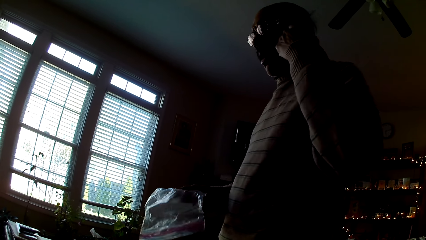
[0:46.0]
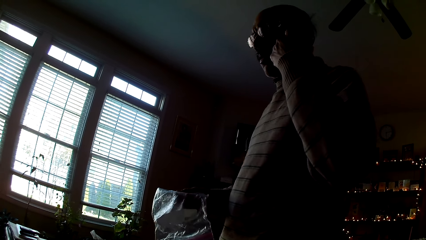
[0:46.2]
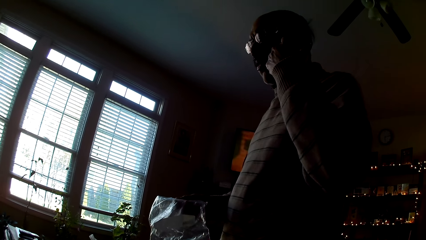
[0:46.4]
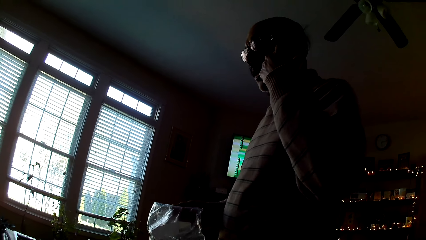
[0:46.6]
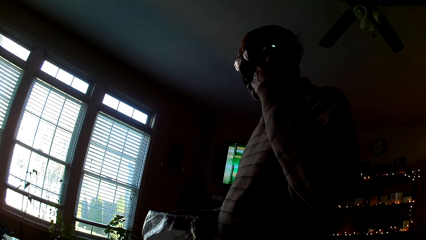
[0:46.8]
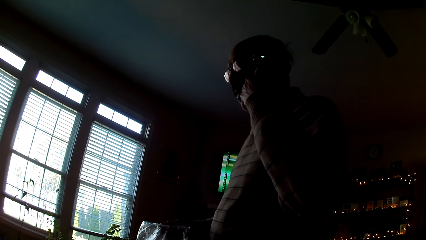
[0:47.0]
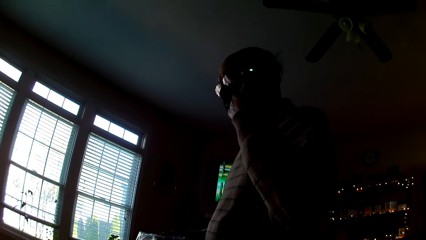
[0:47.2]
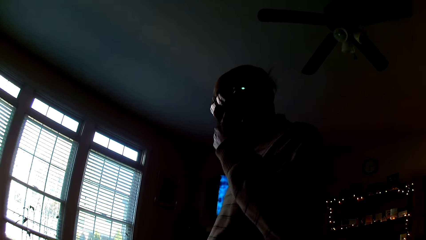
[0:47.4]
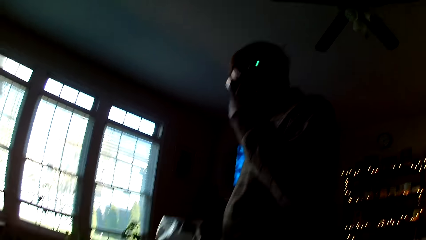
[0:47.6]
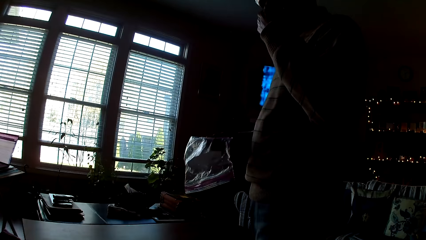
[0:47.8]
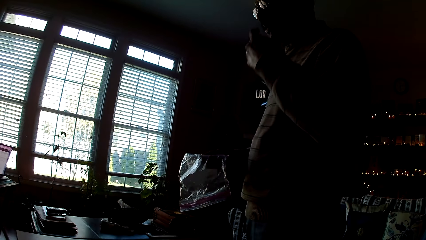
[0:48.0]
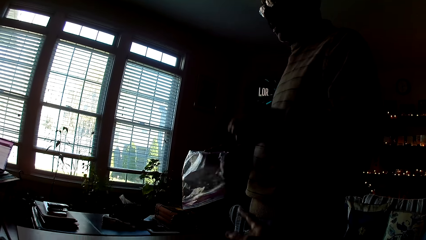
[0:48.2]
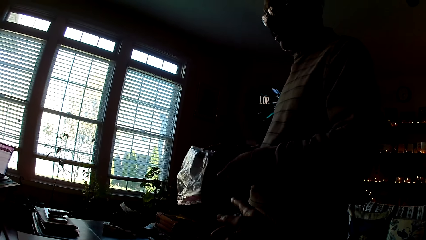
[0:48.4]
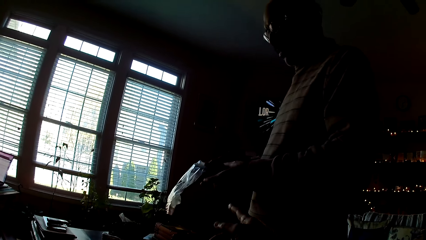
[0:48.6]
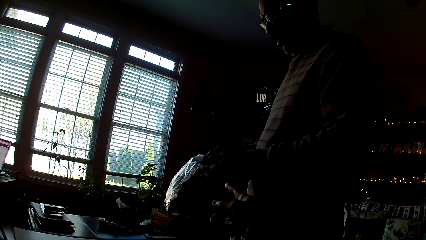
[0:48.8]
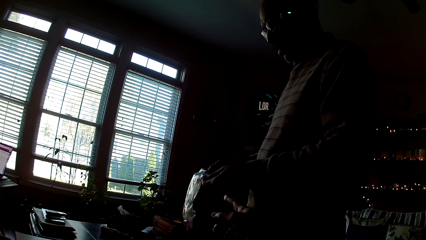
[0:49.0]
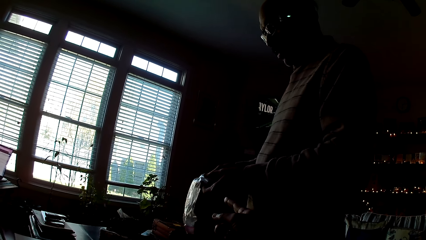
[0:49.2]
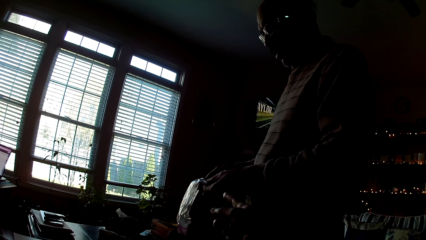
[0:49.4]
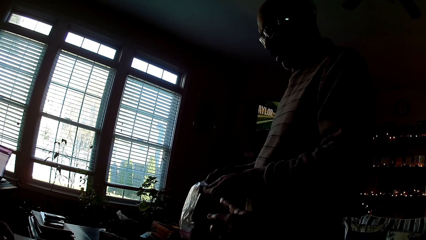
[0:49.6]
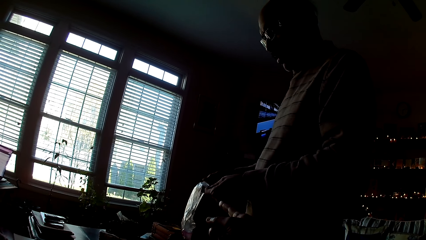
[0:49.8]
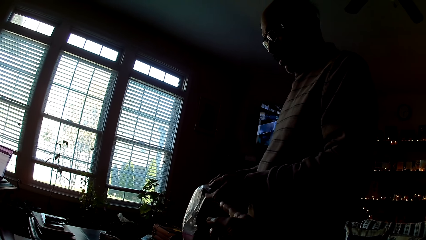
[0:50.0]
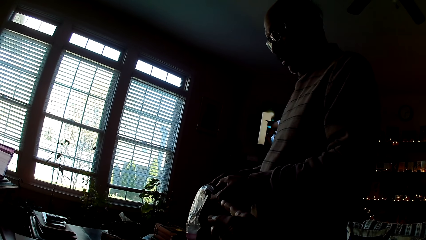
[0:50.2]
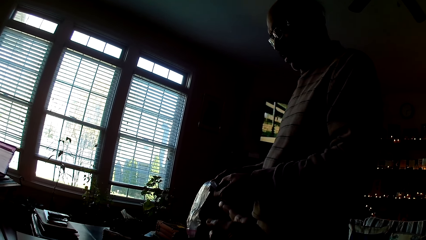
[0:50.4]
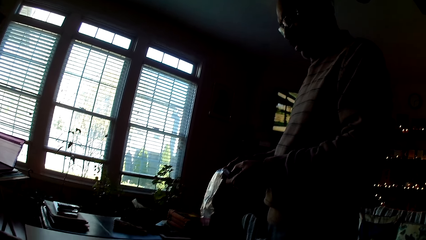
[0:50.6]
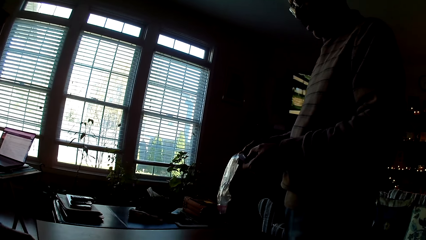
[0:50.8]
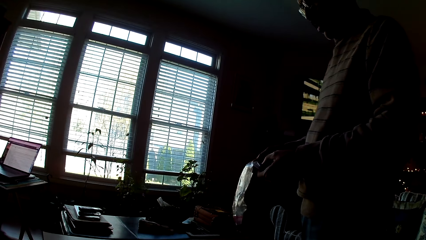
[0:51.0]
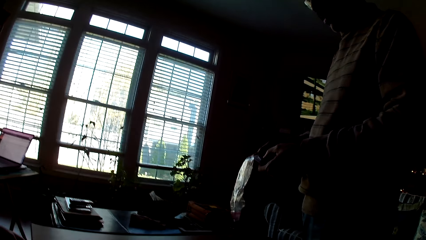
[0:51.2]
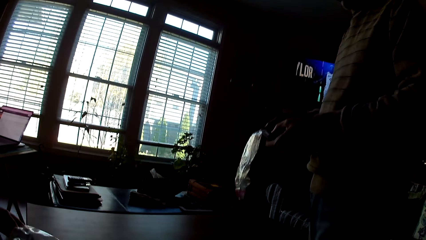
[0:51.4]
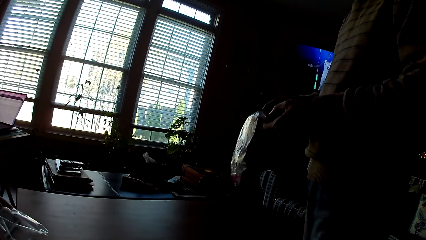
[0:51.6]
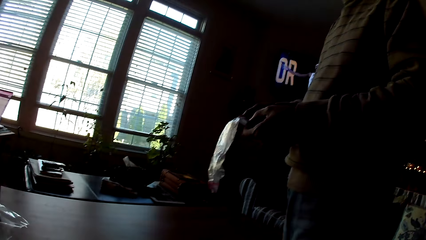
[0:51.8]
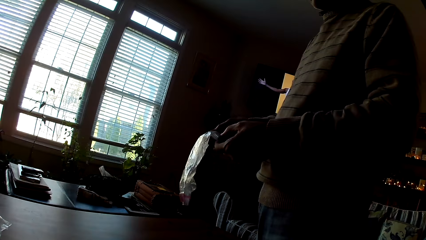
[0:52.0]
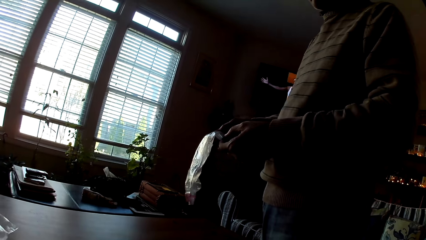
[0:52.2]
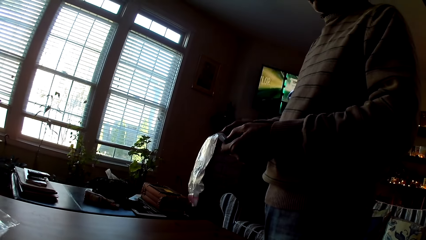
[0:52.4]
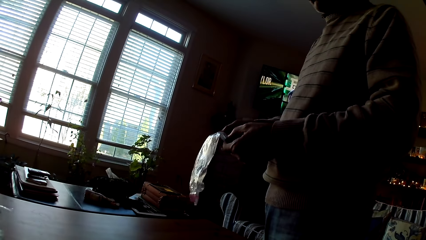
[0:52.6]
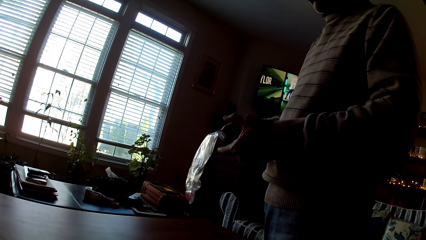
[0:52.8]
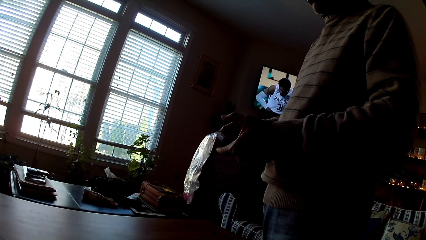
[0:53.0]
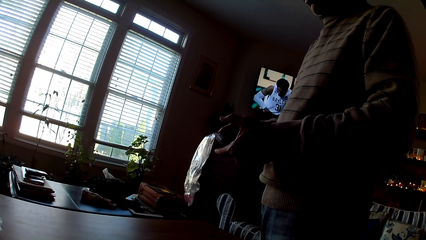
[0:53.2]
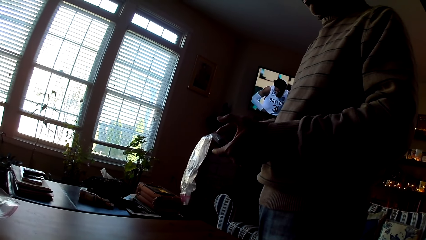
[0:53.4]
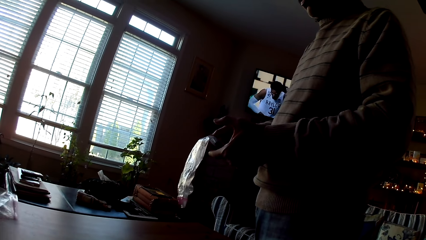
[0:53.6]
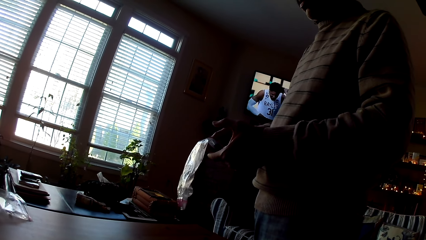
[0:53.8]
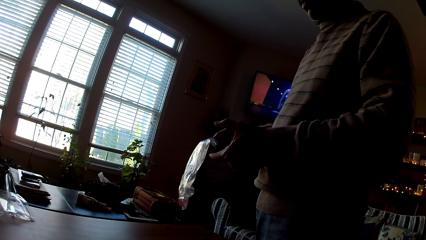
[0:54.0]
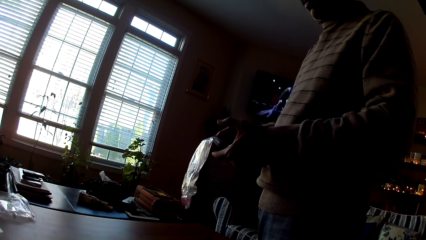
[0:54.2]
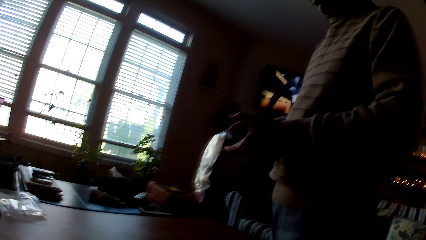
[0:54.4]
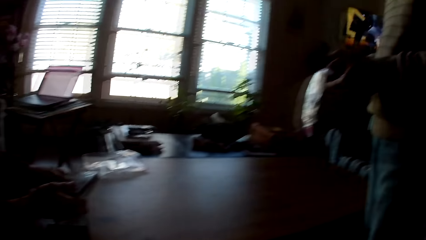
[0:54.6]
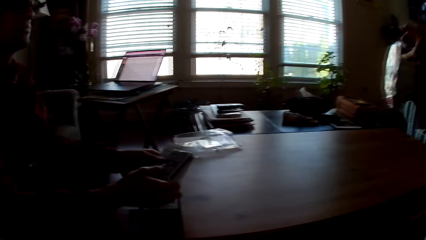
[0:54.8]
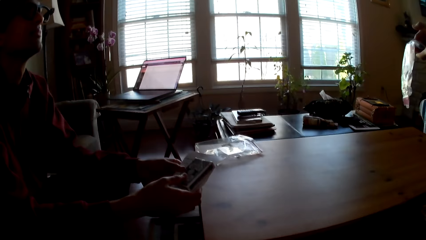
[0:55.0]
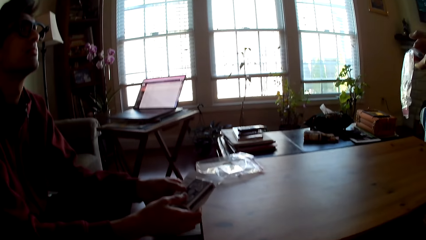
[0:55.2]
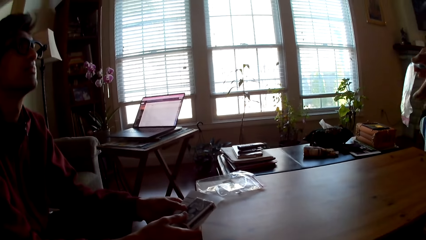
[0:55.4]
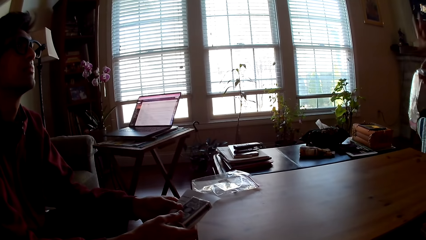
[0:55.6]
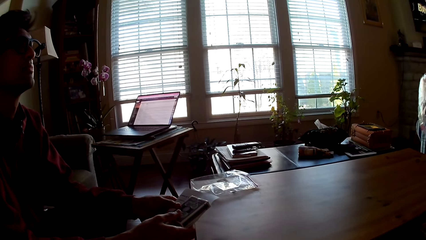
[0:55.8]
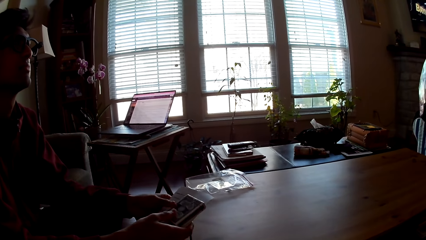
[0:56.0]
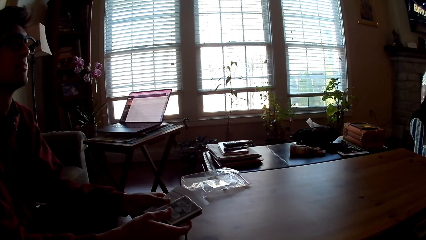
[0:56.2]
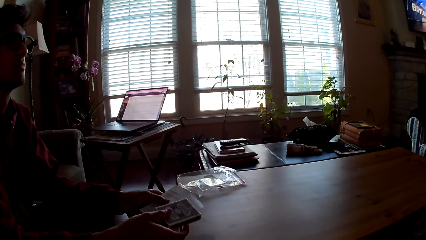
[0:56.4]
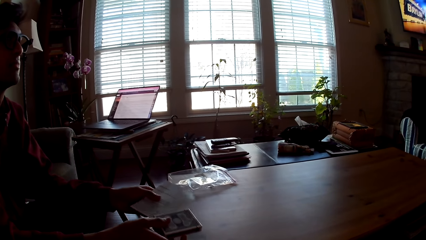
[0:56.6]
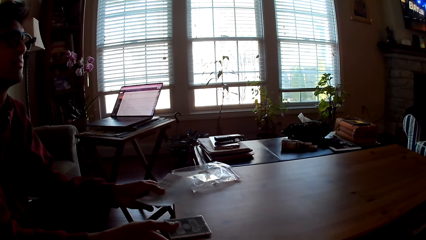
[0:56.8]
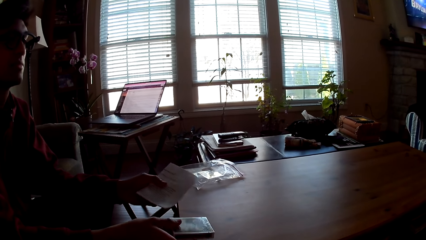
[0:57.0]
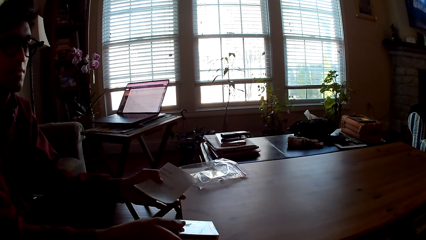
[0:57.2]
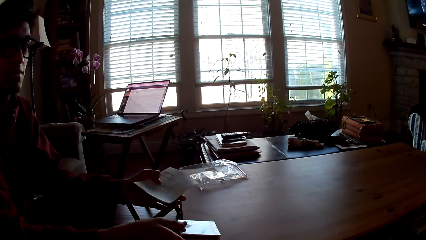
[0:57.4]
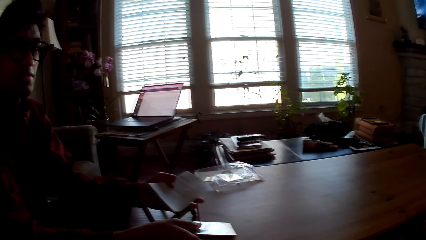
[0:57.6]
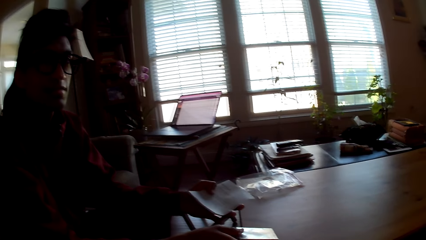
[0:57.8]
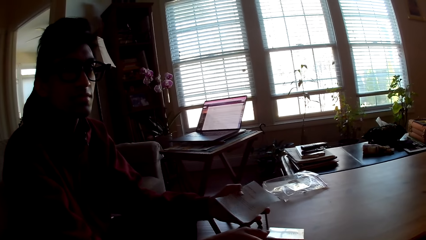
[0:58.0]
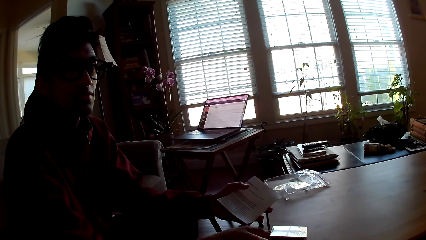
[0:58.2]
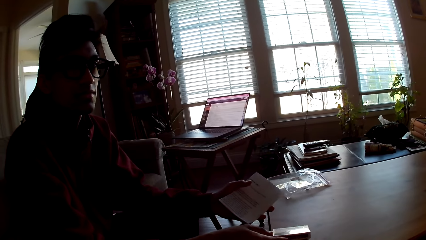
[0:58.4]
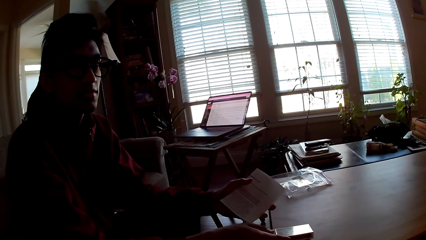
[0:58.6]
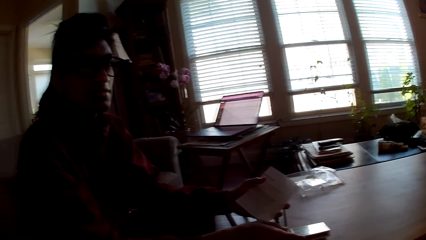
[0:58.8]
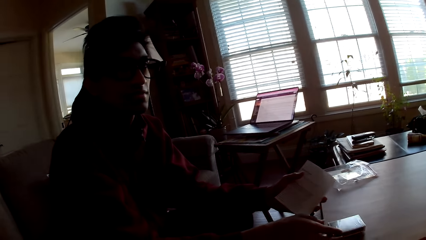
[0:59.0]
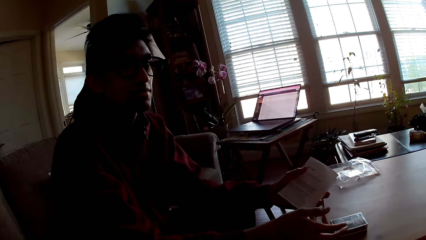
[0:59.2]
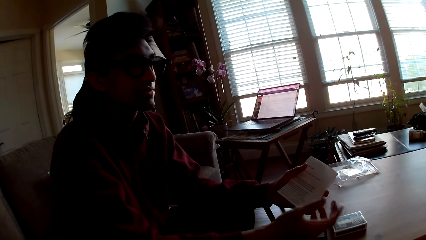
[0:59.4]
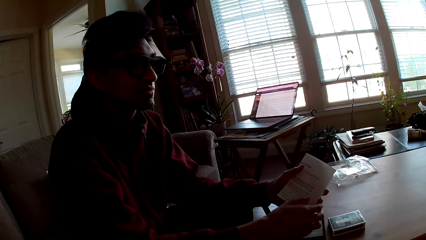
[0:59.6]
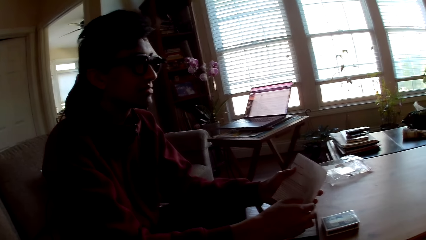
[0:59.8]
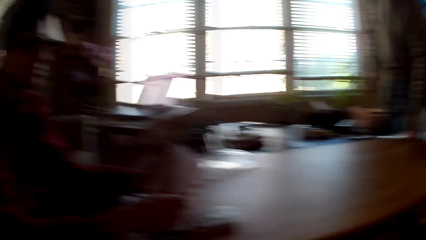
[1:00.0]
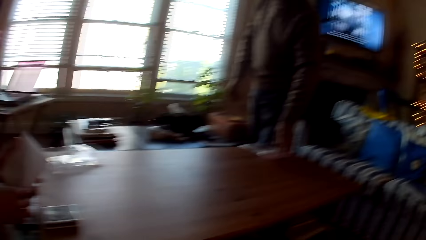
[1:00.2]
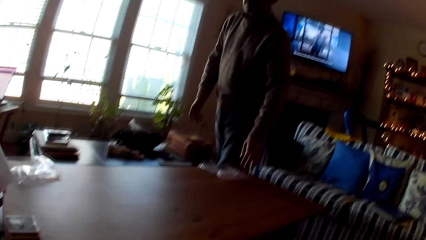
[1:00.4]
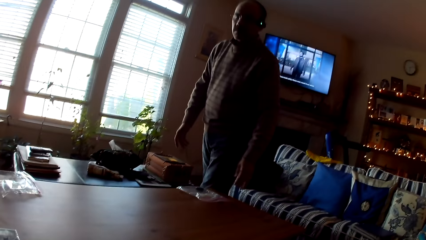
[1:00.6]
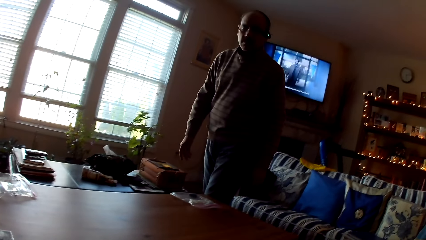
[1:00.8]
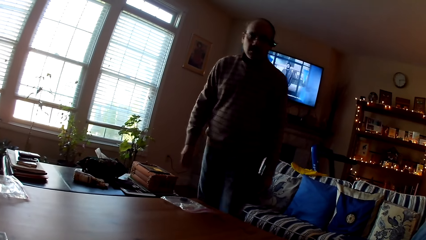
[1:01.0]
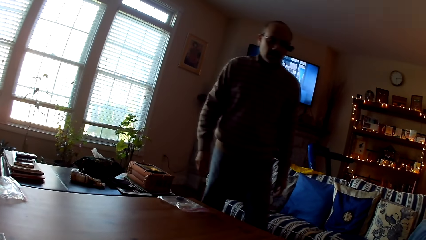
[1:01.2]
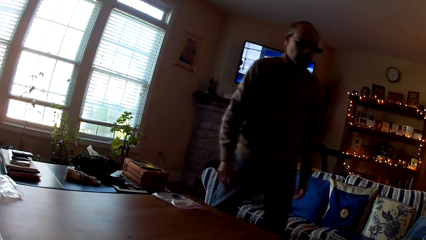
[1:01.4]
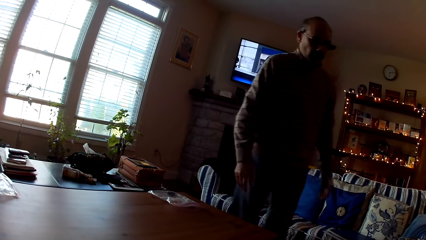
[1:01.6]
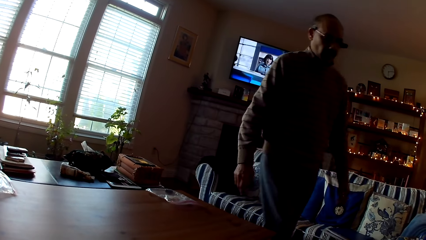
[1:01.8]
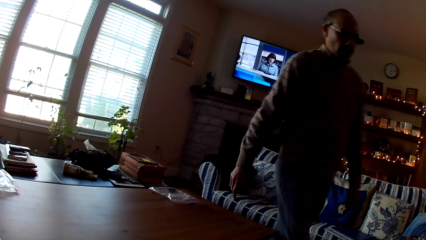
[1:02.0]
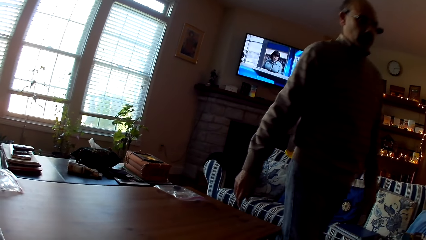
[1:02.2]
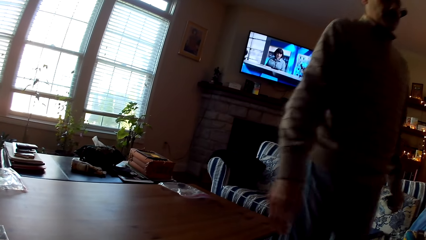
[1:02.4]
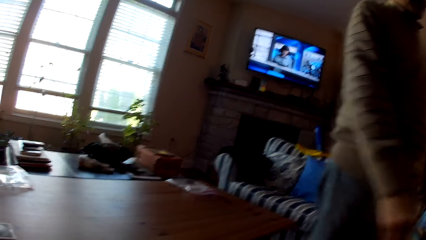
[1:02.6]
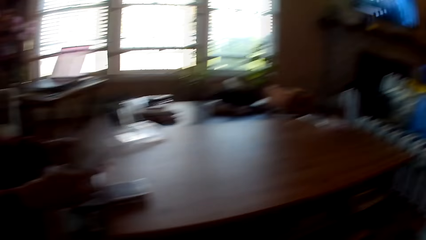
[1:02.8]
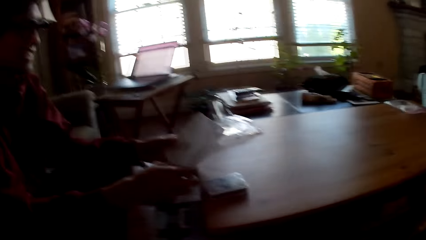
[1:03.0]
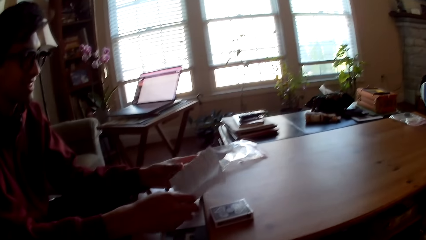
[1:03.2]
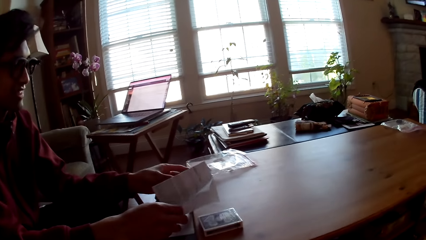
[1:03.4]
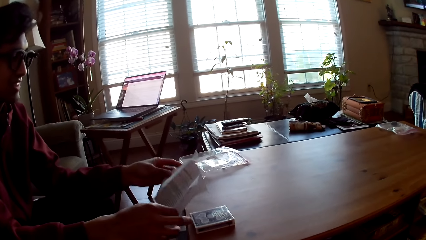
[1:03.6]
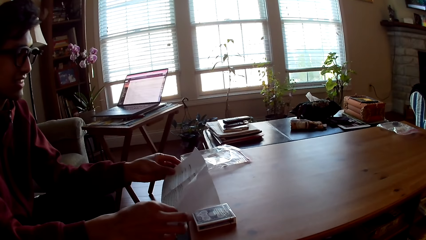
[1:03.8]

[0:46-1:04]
A man points back. The man opens the bag. Another man holds a piece of paper. The first man walks.
